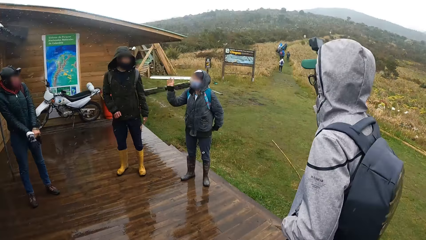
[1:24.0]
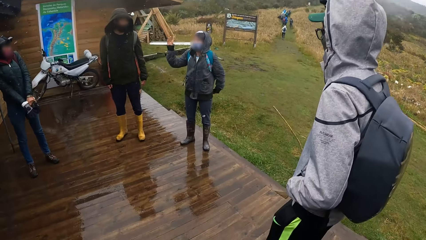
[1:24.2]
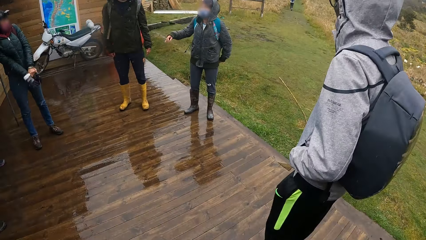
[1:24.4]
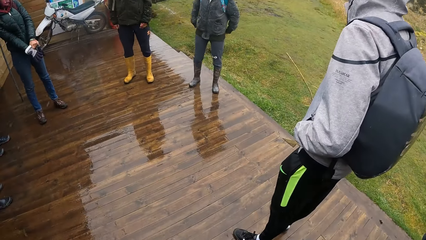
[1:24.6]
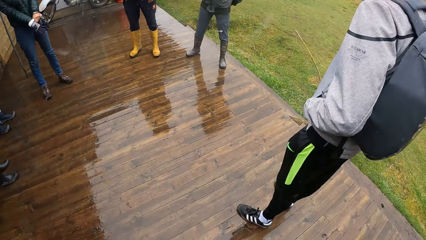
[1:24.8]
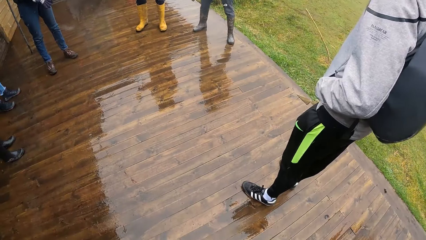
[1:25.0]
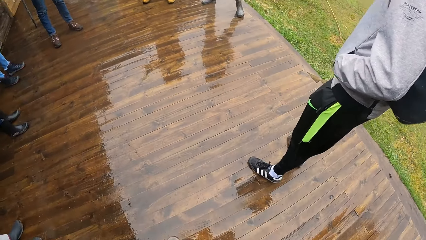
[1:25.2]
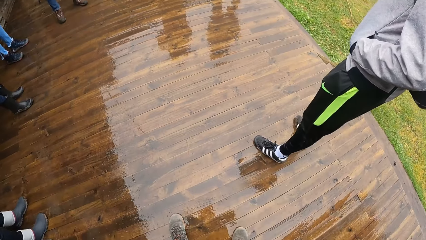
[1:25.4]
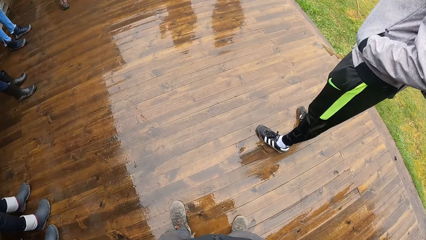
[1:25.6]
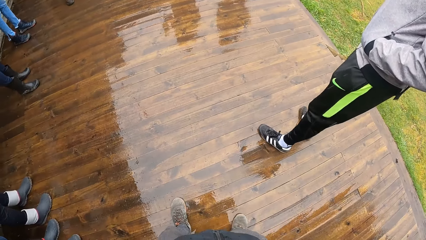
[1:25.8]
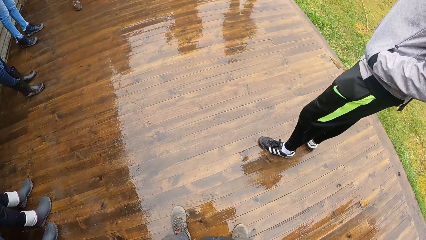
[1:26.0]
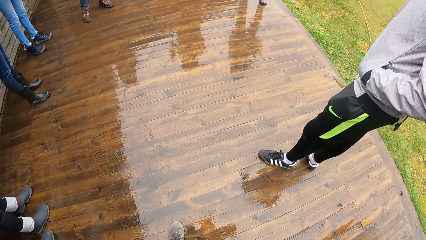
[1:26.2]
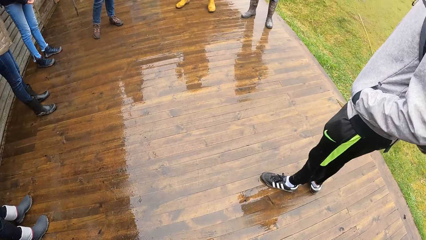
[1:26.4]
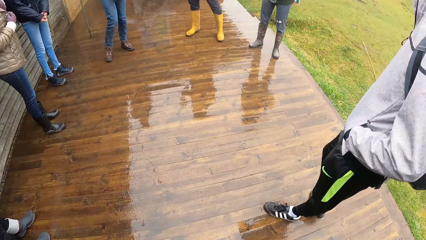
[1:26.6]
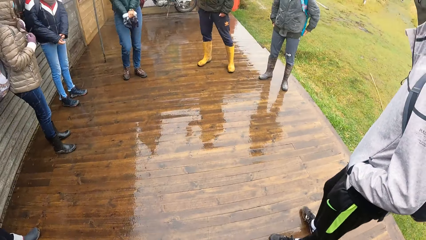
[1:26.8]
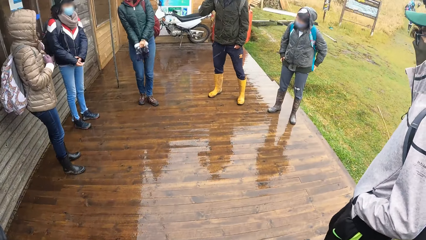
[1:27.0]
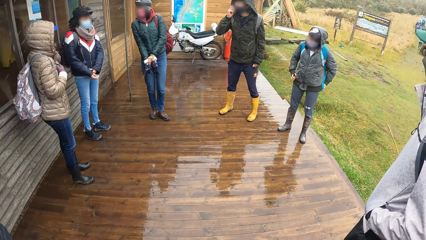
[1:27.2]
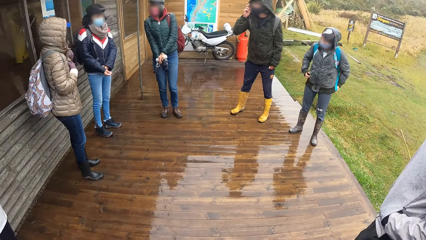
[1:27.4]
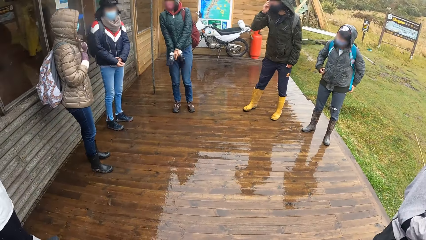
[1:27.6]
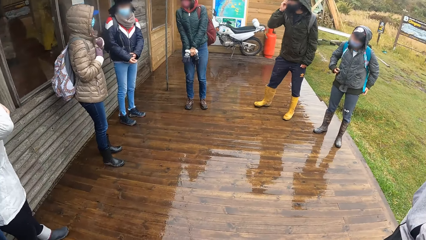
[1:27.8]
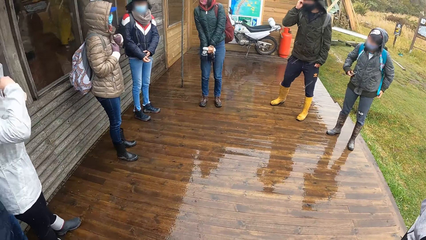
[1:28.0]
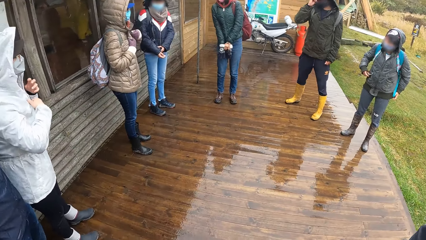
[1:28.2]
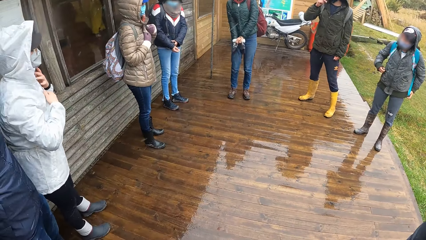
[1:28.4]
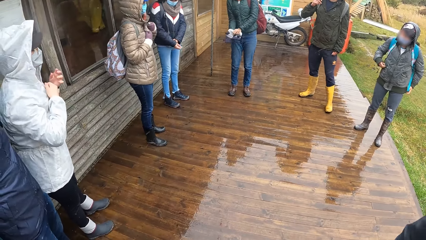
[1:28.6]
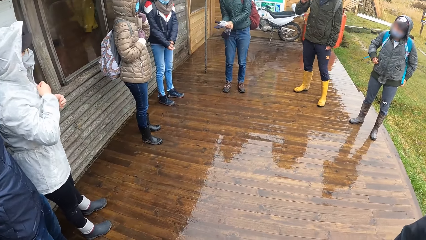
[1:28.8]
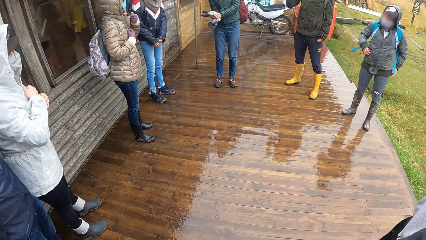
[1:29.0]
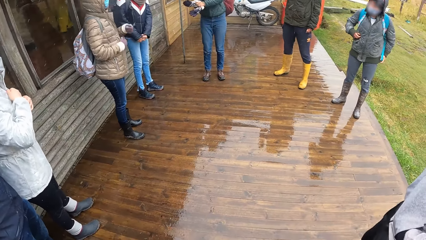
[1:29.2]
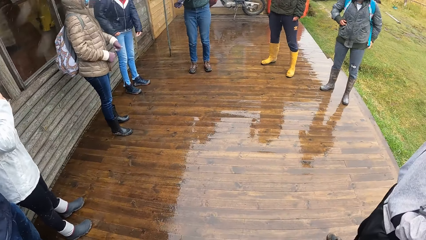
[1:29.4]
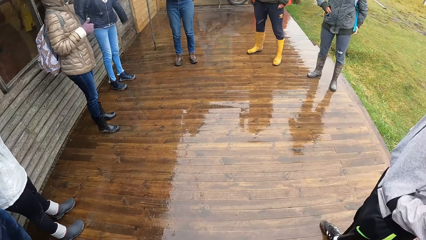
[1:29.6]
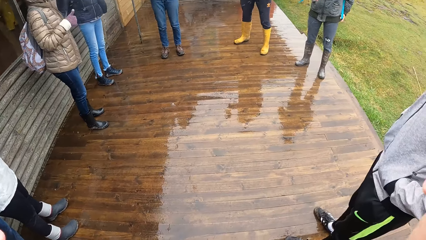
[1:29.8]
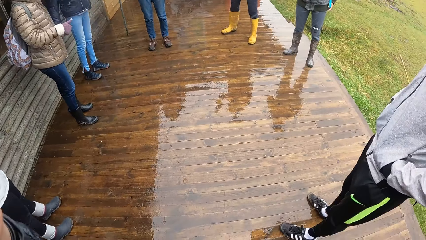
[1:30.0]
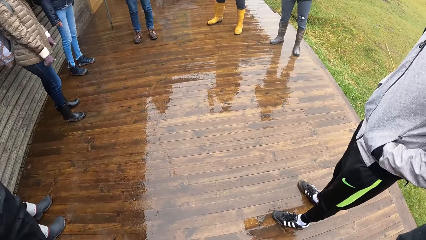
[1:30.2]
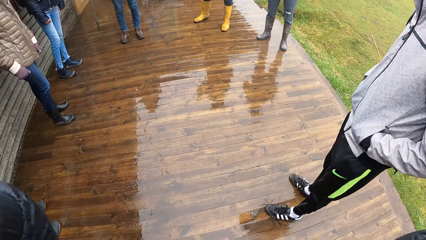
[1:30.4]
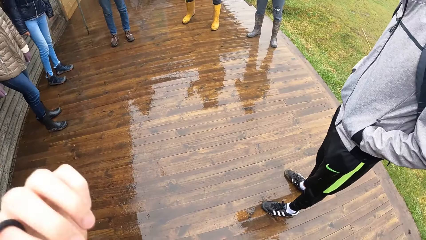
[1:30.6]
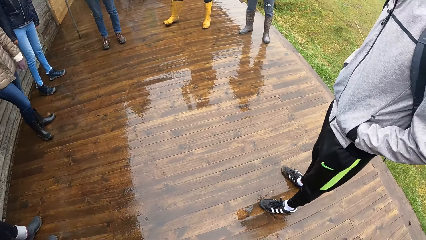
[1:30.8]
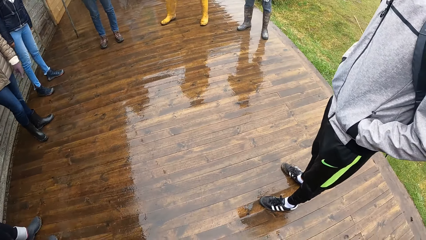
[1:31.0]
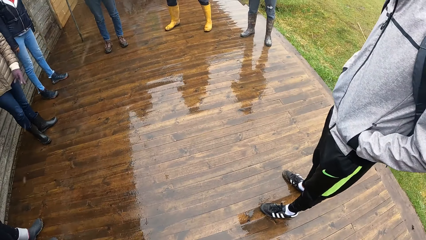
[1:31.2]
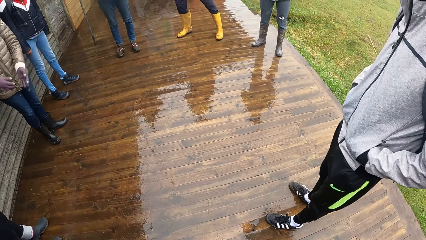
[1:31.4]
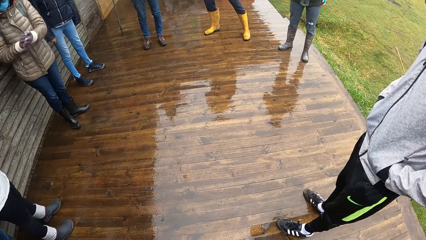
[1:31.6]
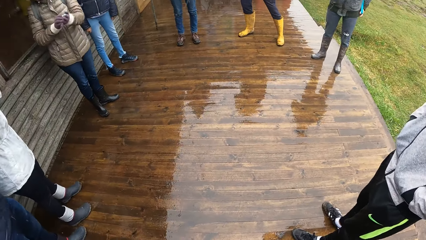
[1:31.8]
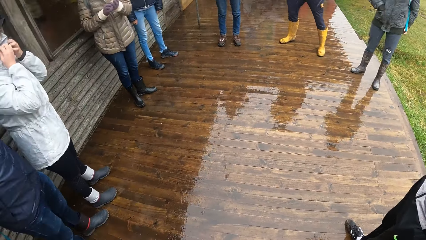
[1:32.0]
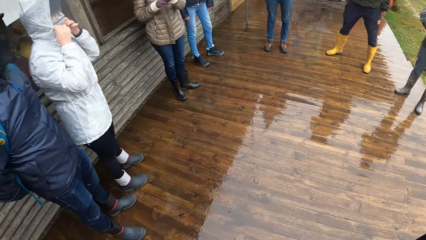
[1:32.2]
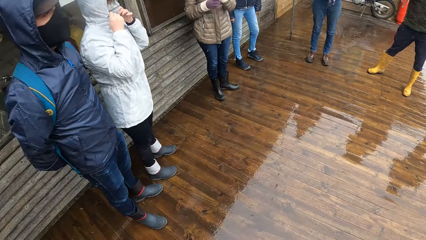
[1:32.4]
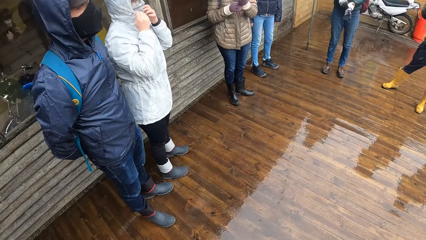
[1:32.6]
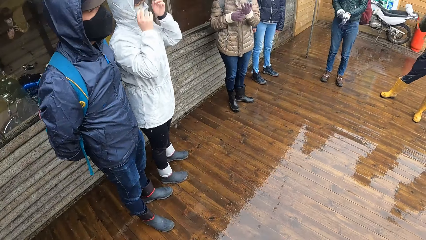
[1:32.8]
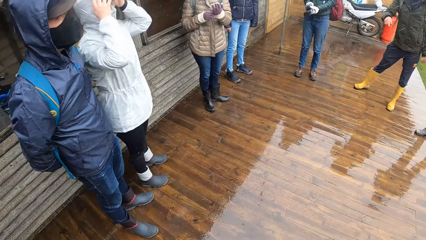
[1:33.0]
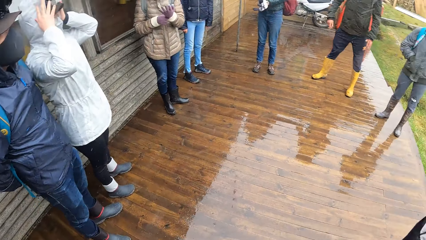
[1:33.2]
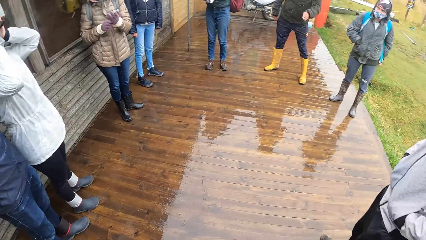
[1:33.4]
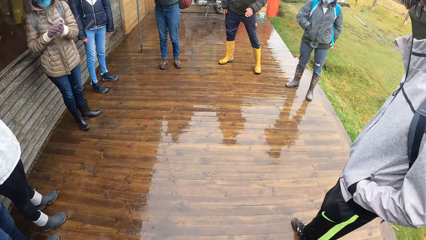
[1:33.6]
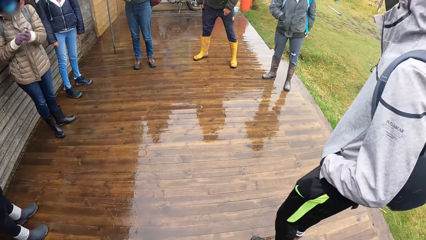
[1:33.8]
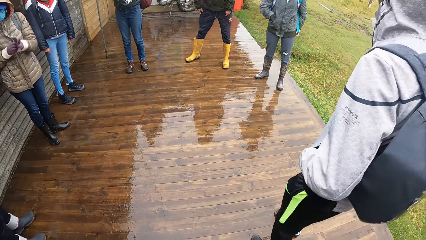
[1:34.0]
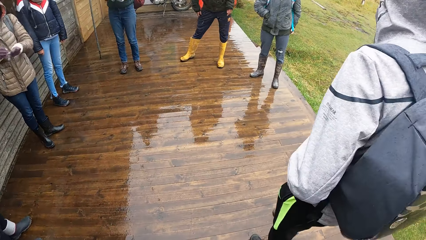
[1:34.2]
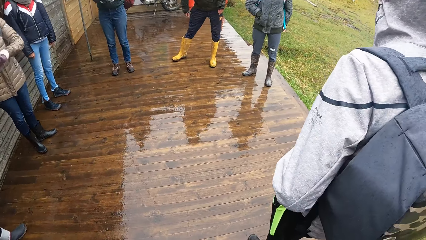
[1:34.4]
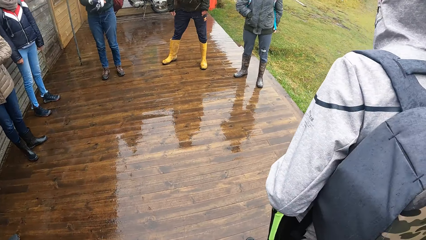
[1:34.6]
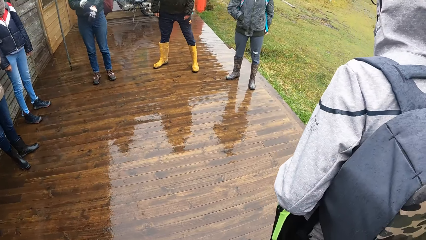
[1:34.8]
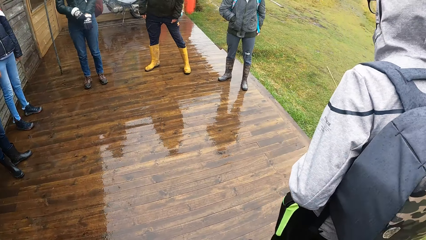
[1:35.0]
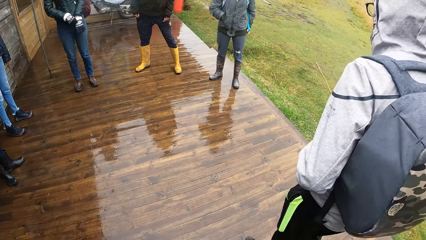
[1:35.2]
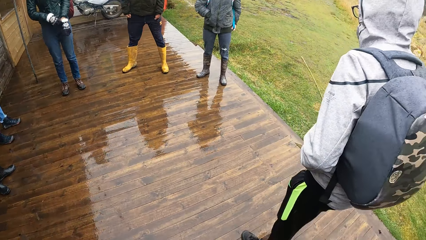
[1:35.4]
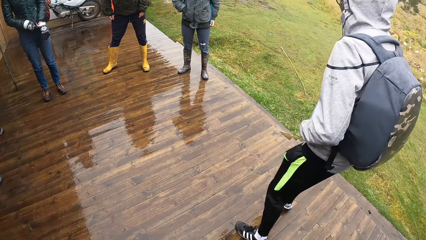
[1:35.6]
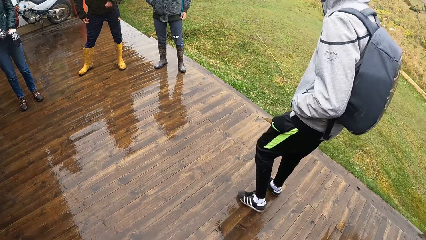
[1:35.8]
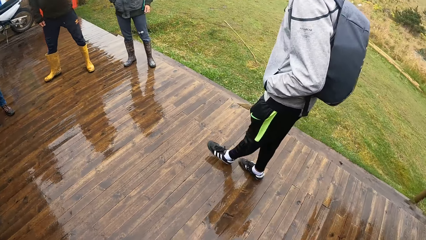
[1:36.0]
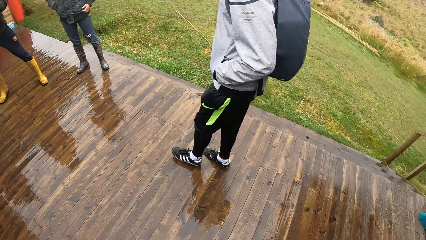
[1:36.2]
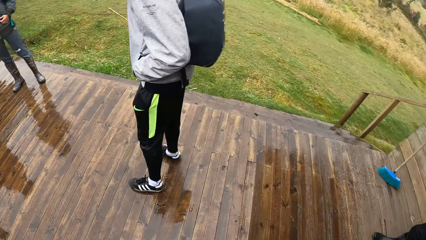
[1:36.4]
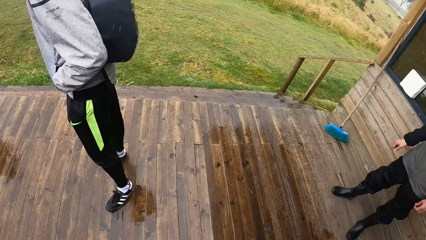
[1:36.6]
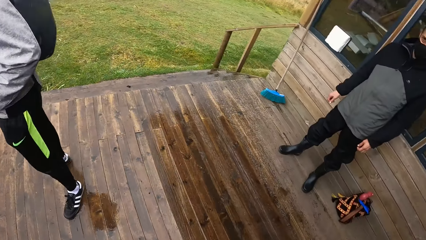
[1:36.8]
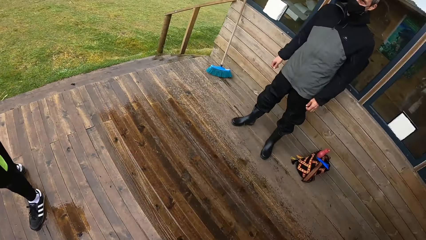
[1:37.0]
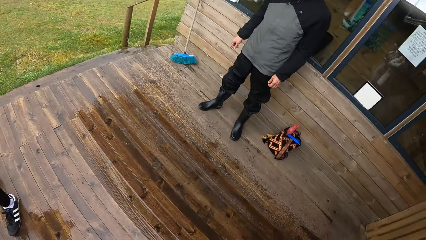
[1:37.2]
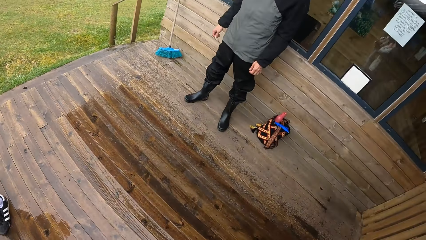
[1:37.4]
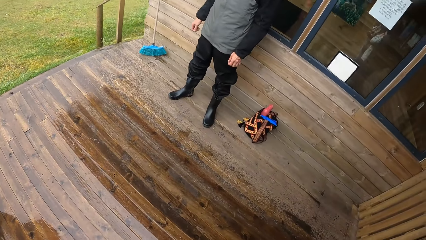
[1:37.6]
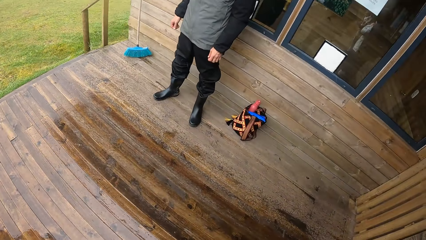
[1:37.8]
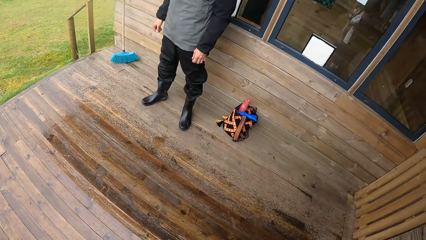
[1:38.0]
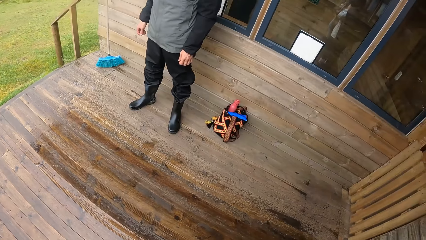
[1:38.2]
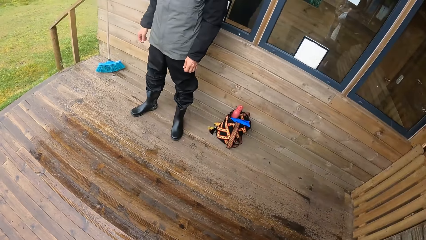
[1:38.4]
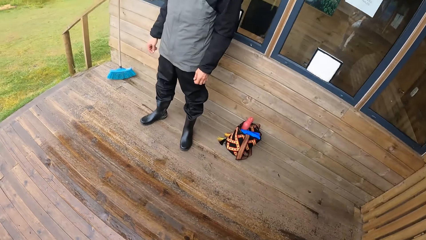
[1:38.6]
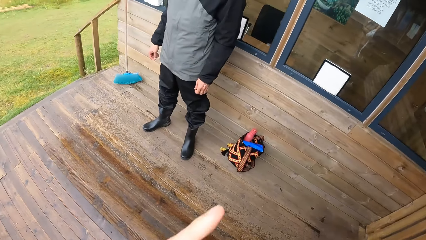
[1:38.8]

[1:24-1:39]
The camera wearer looks around the balcony.
